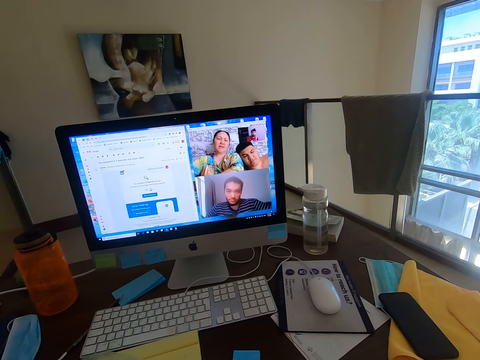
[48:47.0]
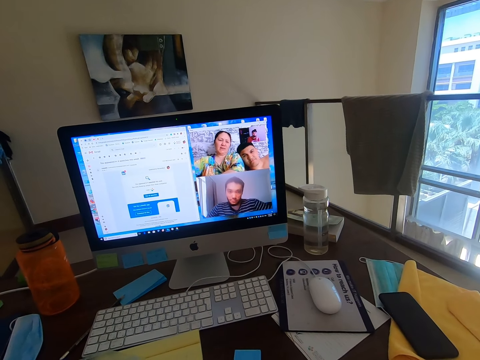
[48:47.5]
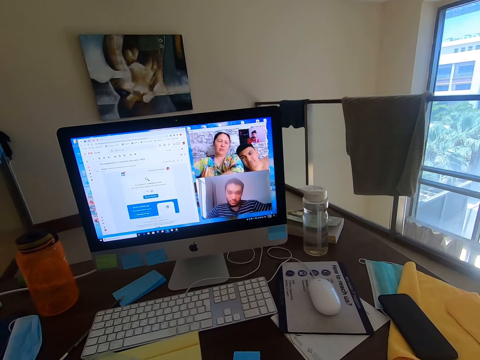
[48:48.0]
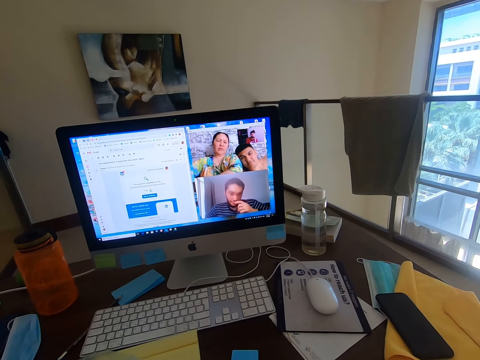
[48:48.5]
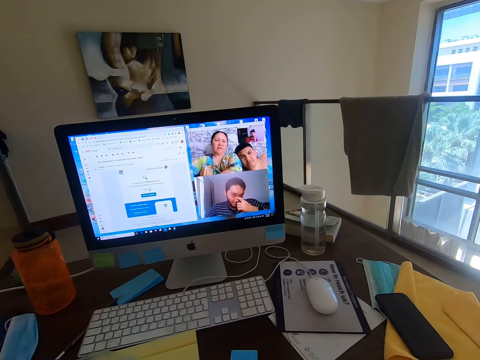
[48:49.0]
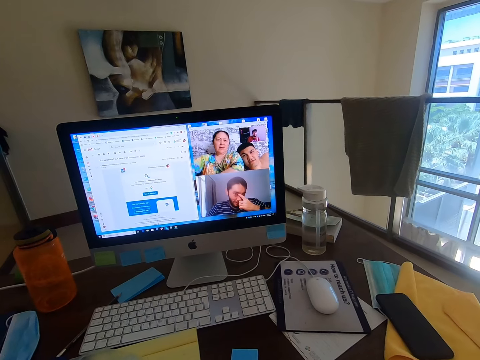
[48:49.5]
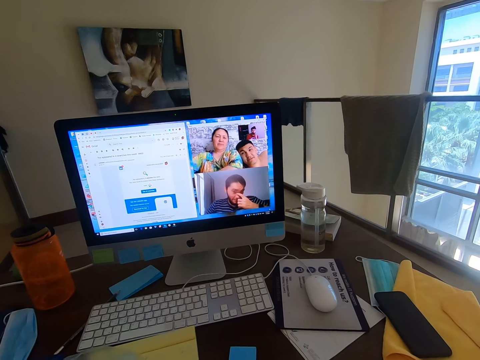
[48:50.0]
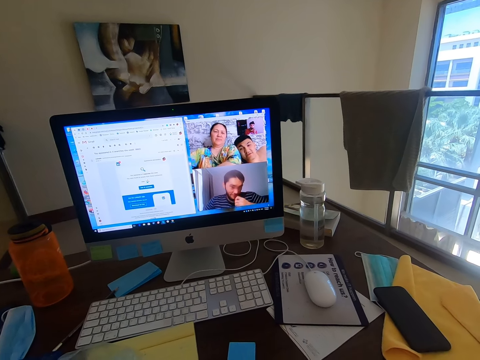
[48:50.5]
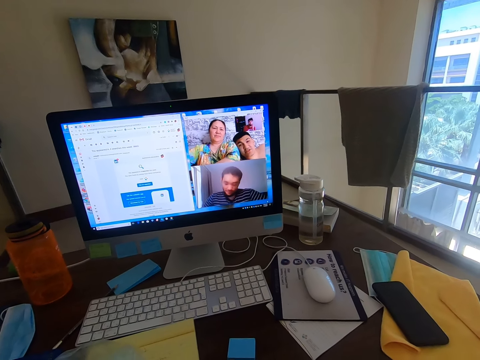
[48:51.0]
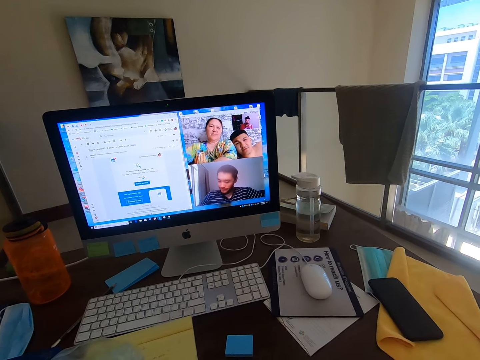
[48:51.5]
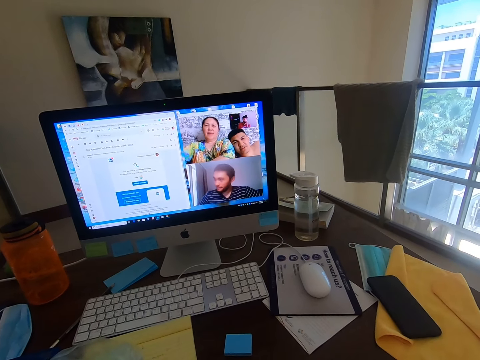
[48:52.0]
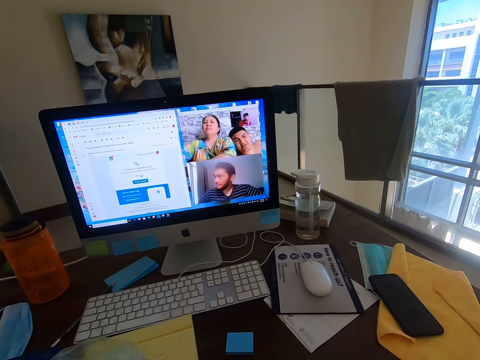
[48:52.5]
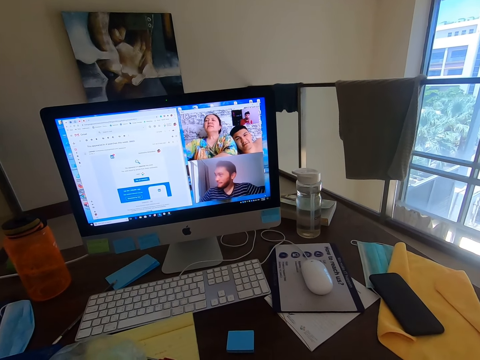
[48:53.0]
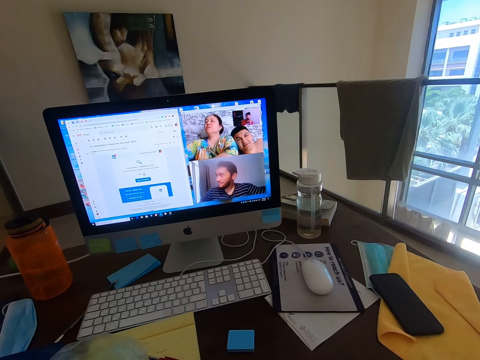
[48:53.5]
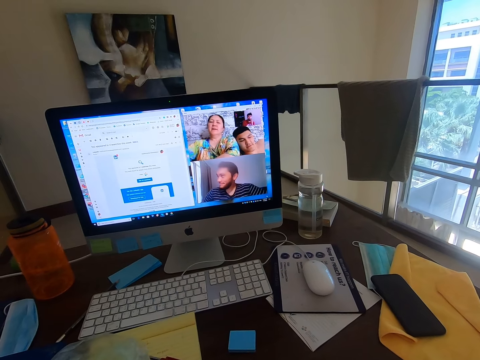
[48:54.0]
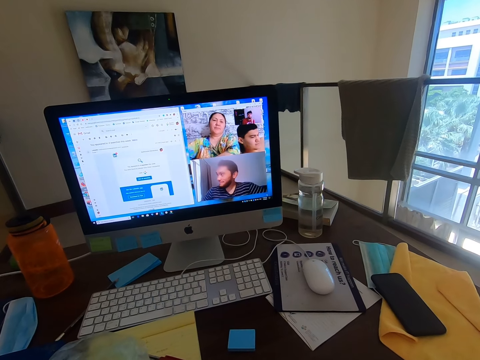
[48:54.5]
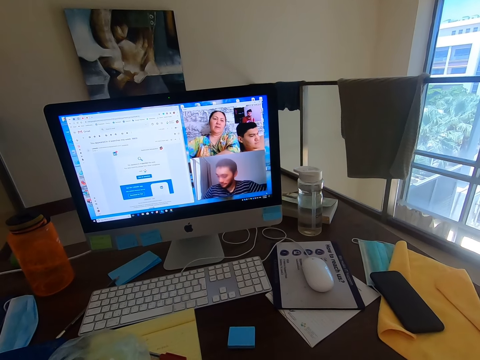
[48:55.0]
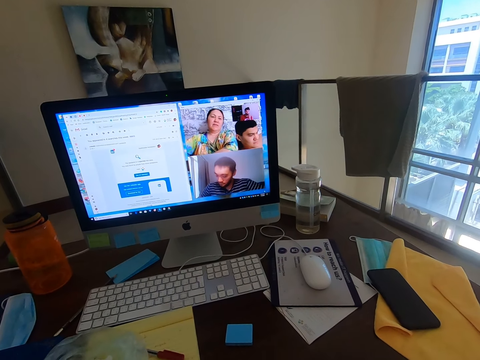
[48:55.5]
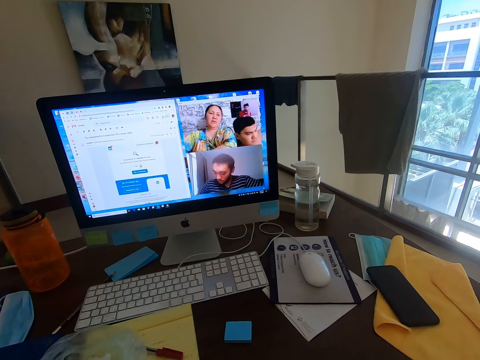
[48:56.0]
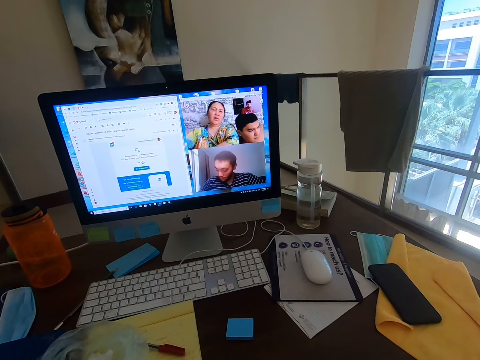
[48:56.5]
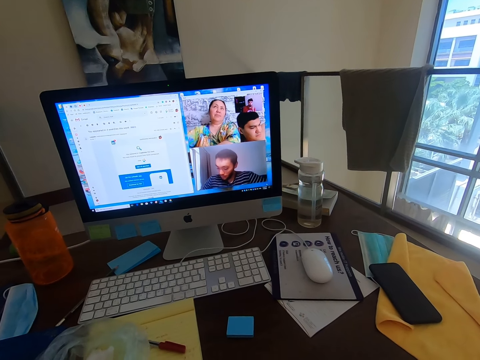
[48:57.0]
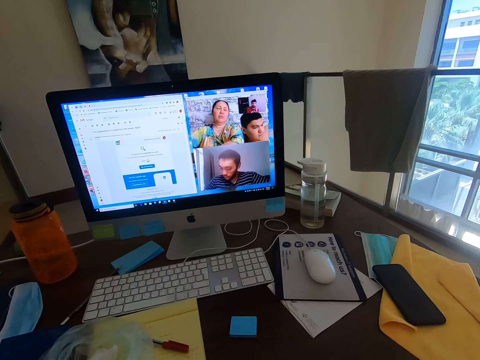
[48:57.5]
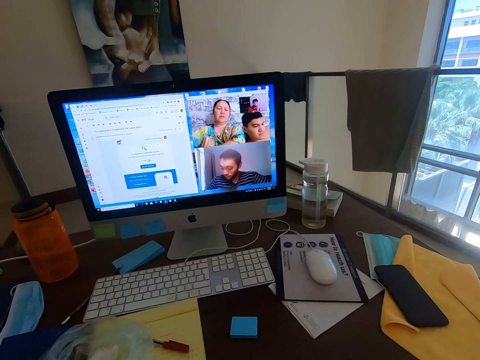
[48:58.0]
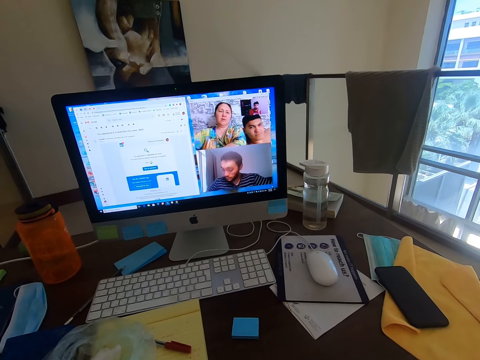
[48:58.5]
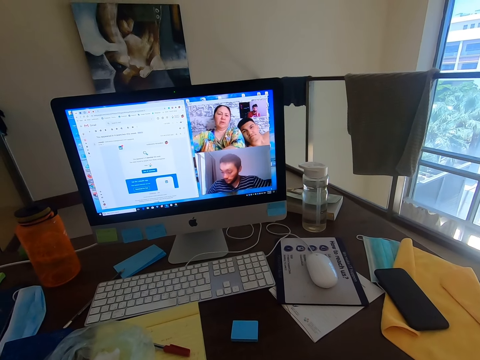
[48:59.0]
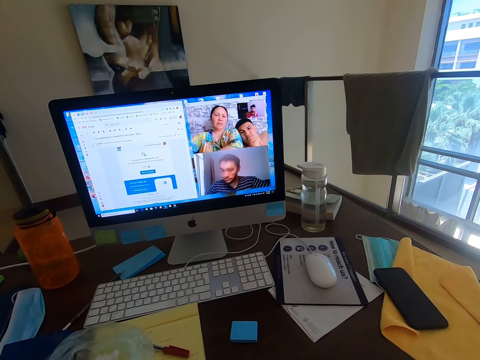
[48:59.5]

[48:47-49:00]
A man converses with the camera wearer. A woman converses with the camera wearer.

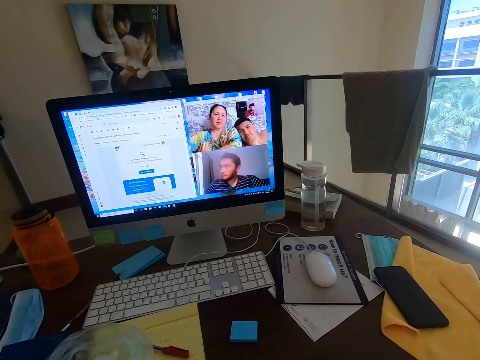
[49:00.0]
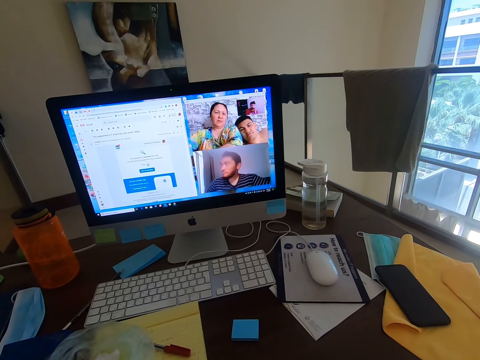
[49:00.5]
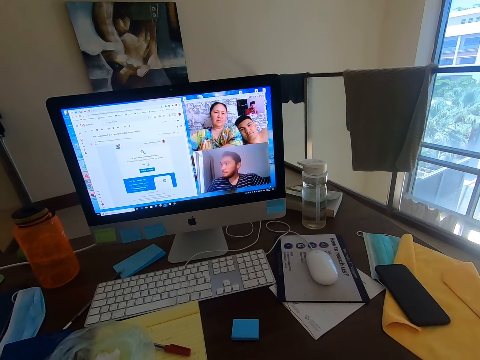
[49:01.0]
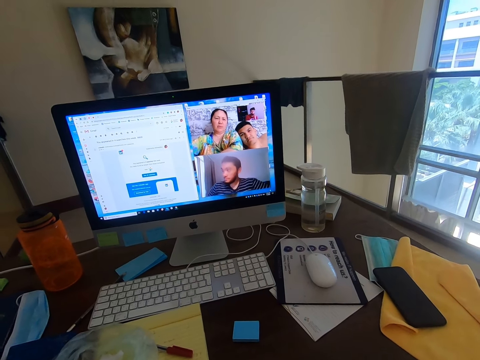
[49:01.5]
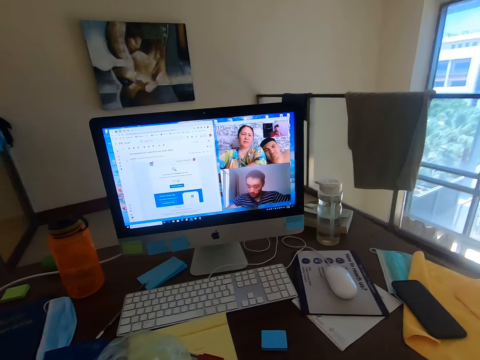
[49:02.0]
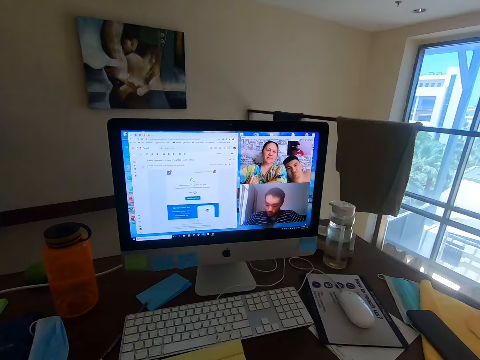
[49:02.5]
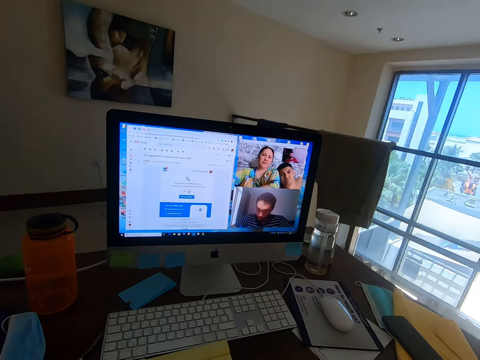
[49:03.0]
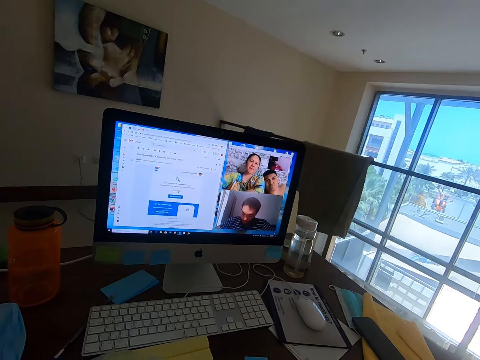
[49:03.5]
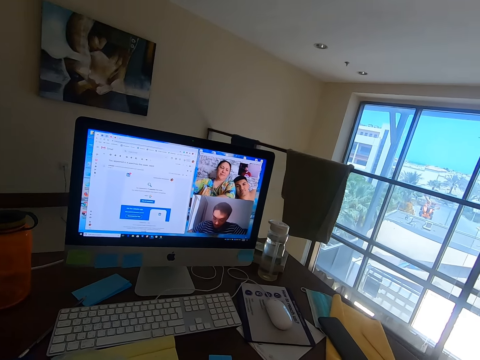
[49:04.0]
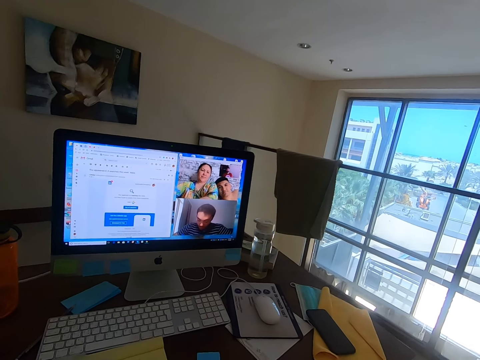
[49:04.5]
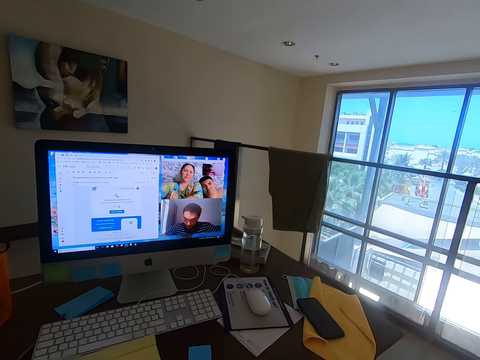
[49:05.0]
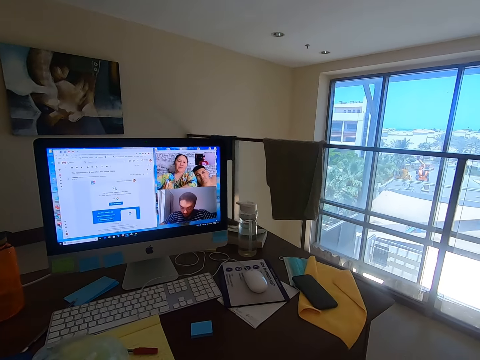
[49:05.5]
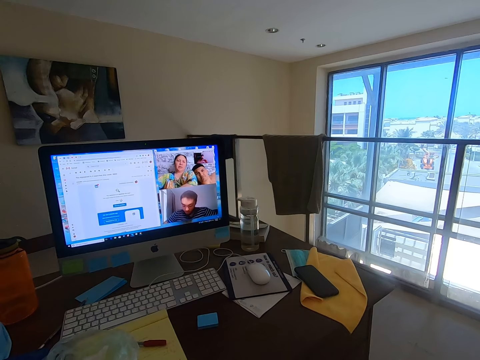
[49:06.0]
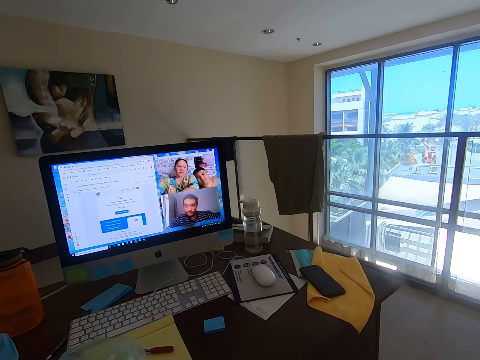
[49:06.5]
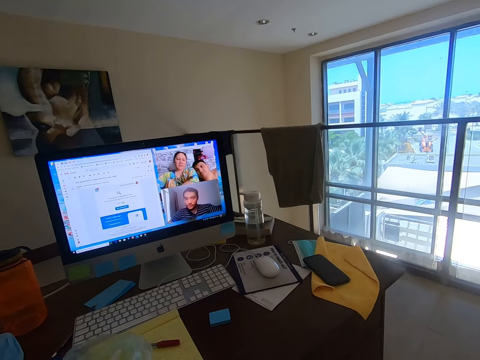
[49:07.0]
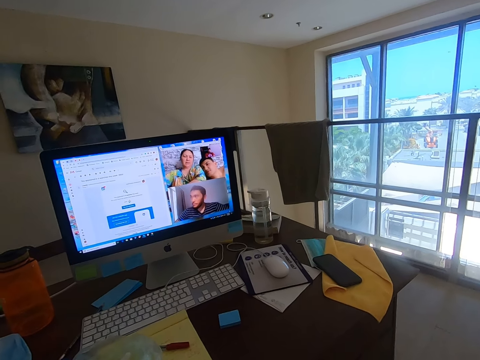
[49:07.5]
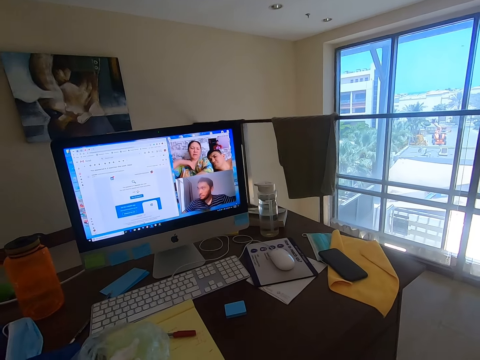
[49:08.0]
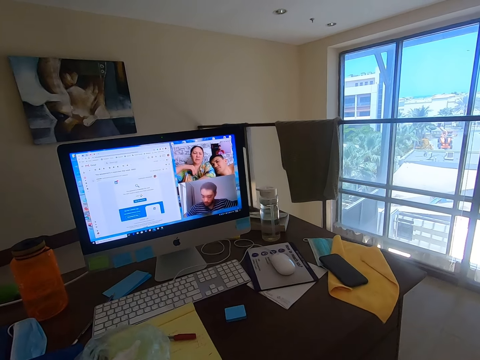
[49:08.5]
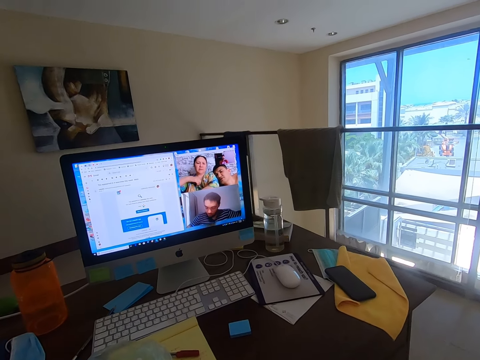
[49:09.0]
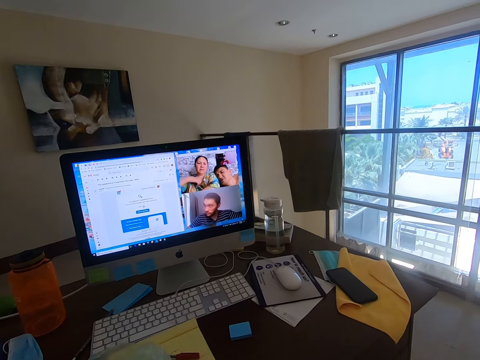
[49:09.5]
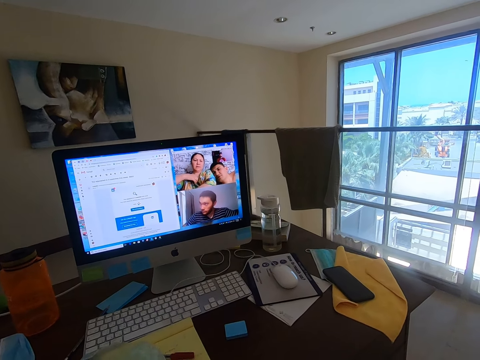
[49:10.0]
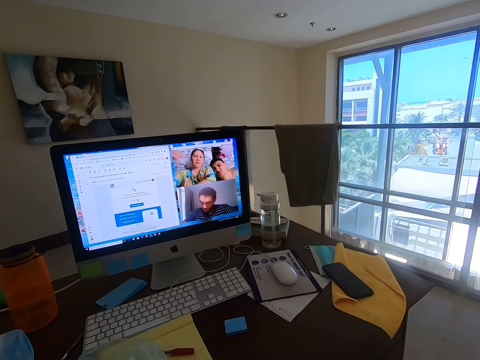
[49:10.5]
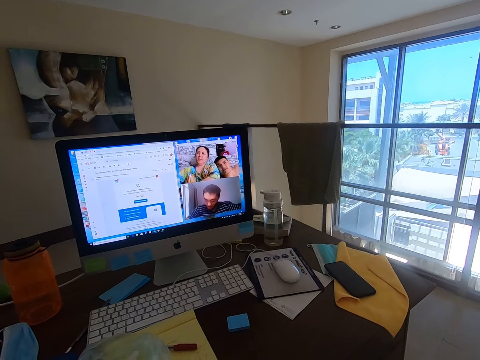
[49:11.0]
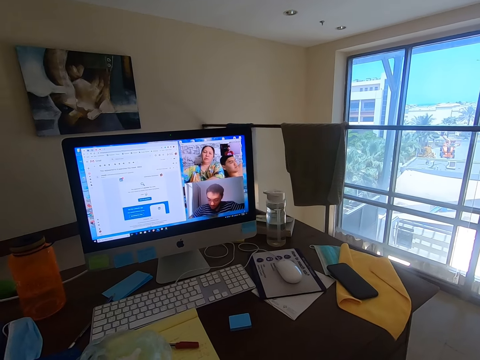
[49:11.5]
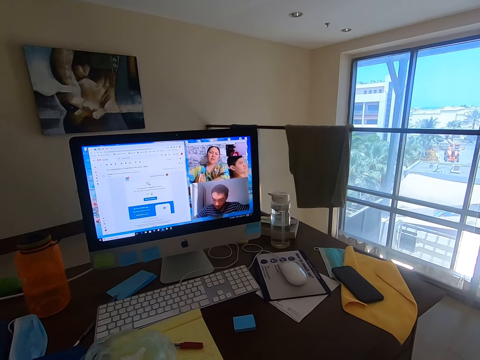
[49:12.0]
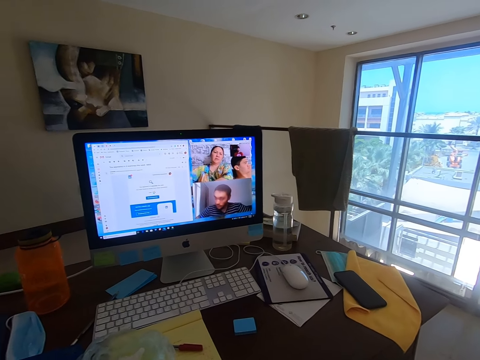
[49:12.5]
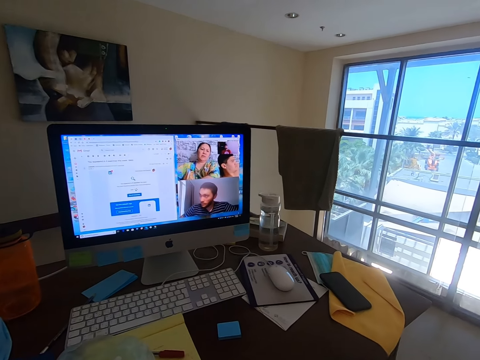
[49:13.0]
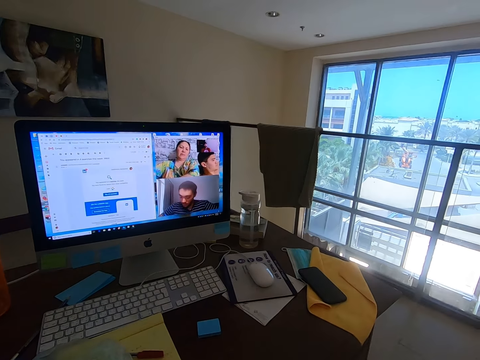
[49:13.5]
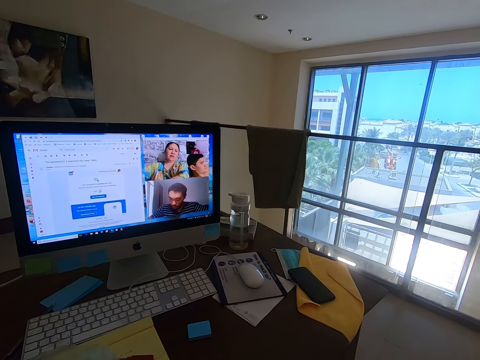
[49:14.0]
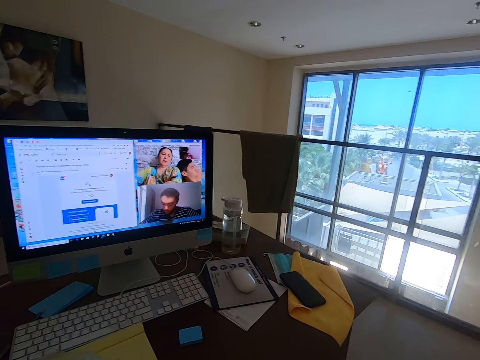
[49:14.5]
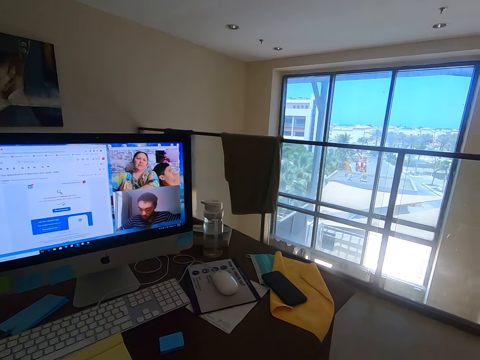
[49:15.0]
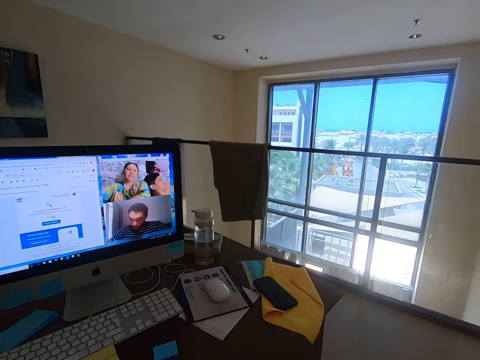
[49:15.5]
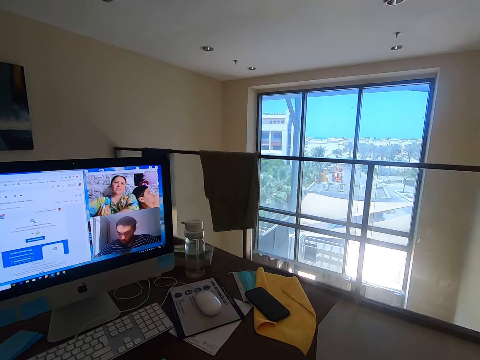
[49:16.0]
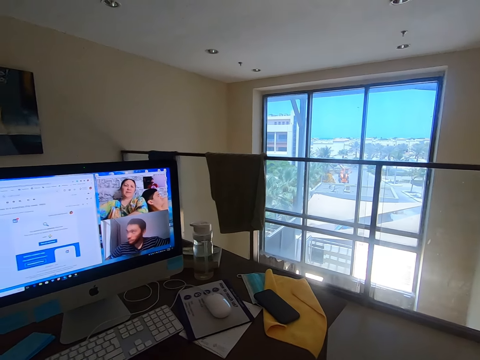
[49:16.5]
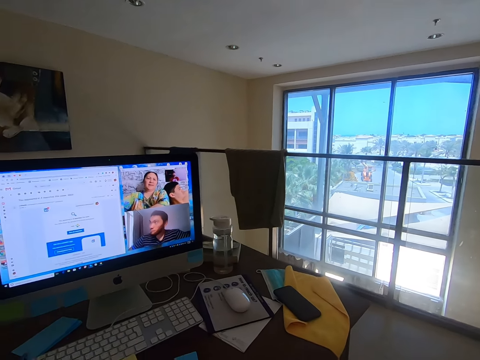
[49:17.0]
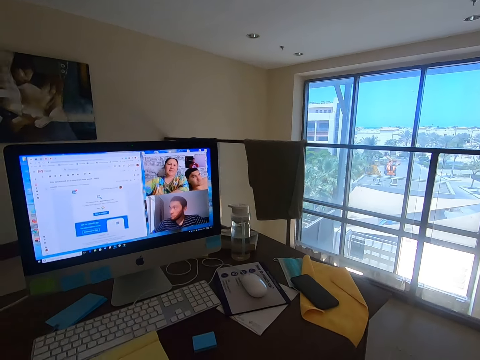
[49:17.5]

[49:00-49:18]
The camera wearer converses with a man, a woman and another man. The woman converses with the camera wearer. The first man converses with the camera wearer. The woman converses with the camera wearer. The camera wearer converses with the first man, the woman and the other man.
